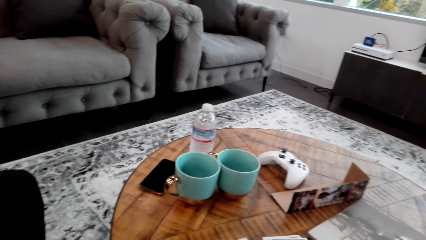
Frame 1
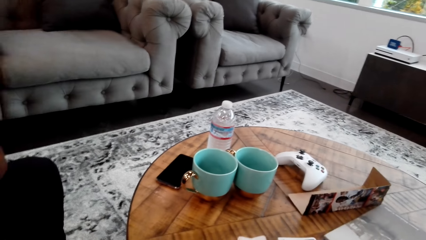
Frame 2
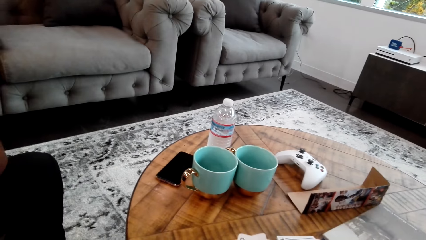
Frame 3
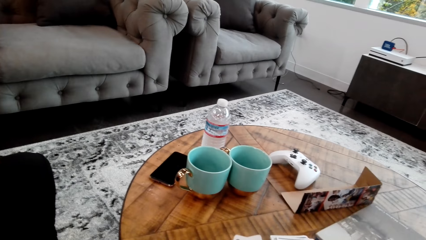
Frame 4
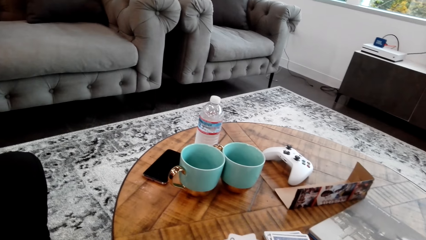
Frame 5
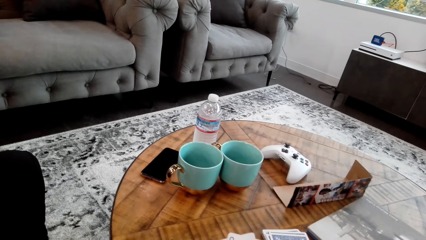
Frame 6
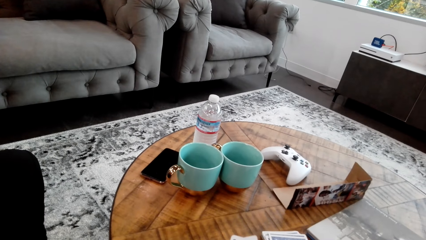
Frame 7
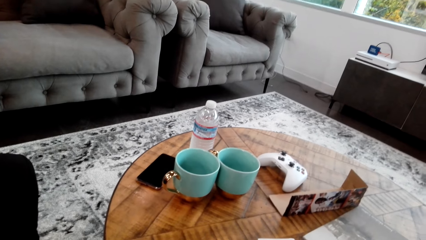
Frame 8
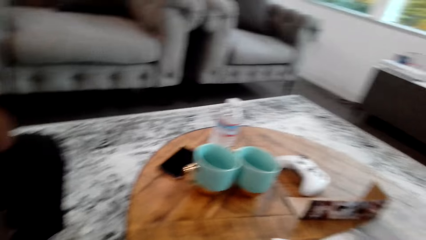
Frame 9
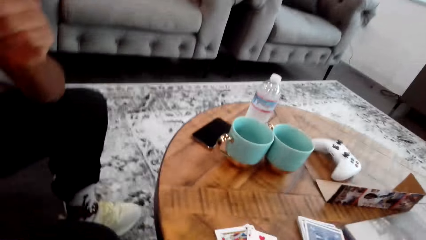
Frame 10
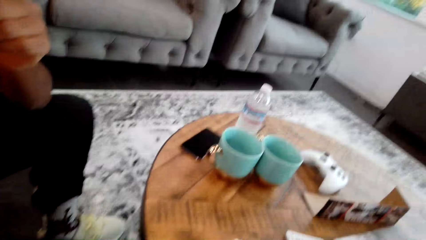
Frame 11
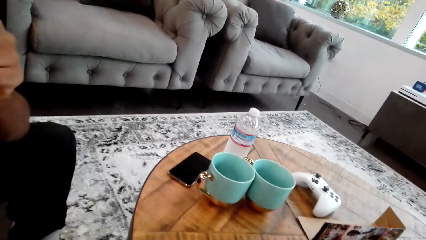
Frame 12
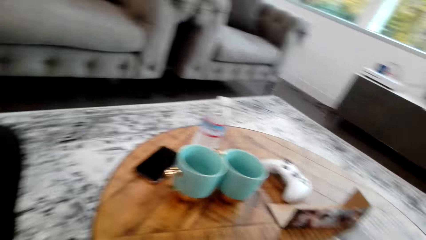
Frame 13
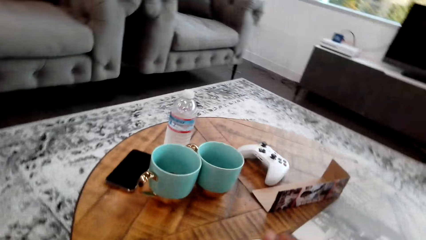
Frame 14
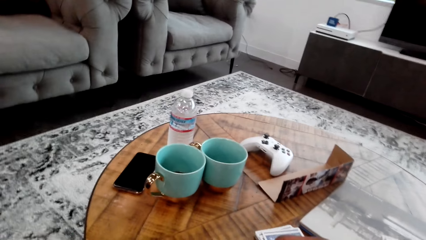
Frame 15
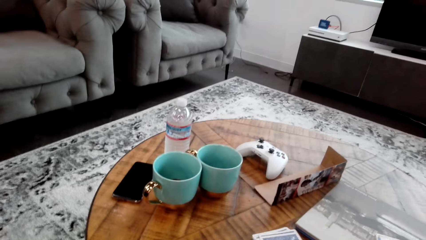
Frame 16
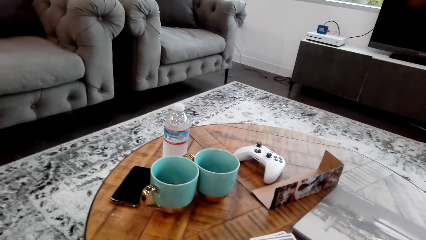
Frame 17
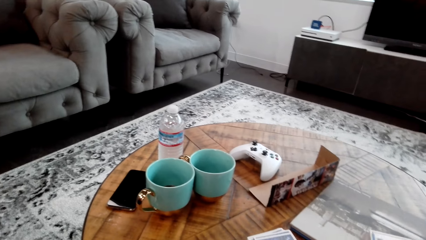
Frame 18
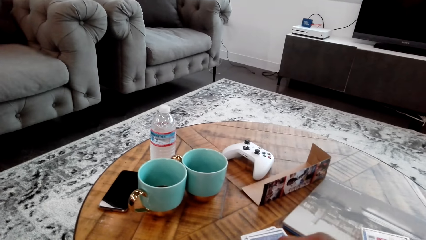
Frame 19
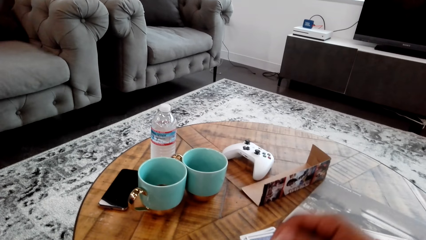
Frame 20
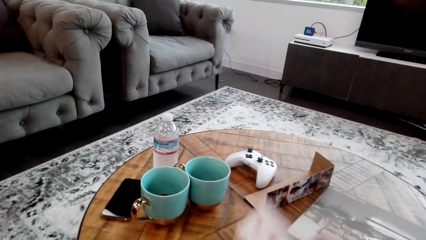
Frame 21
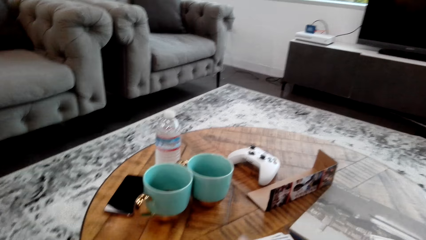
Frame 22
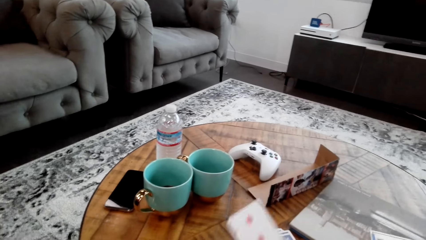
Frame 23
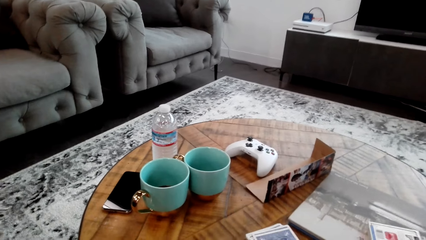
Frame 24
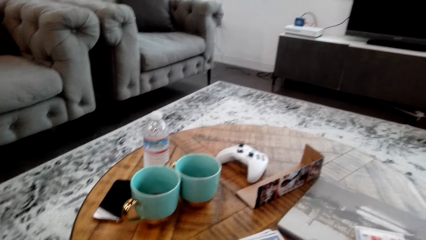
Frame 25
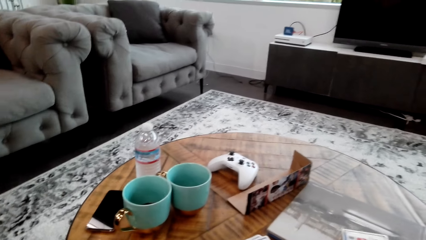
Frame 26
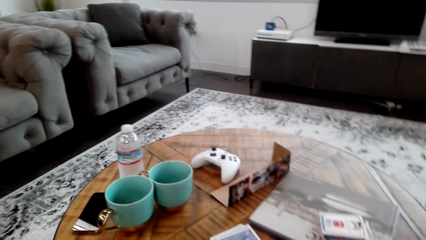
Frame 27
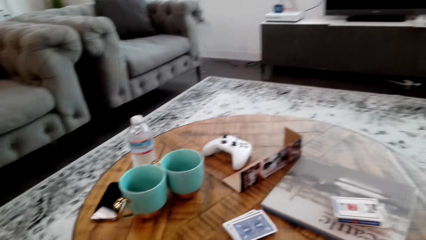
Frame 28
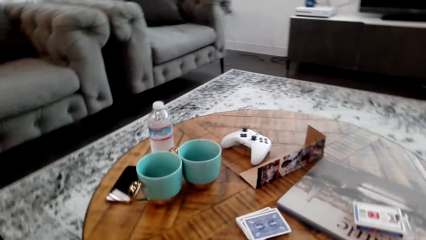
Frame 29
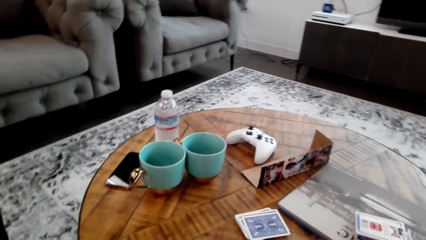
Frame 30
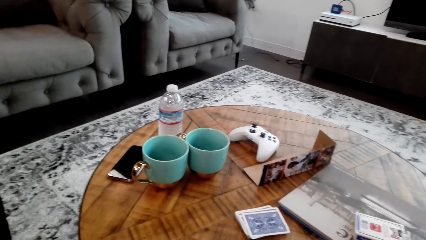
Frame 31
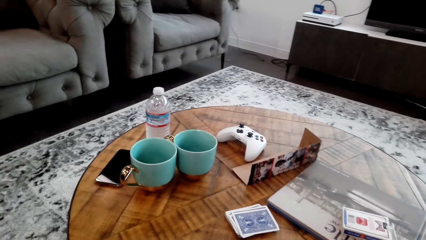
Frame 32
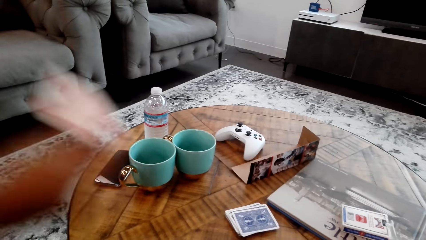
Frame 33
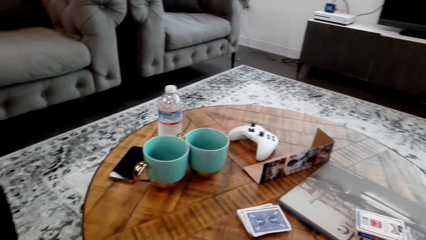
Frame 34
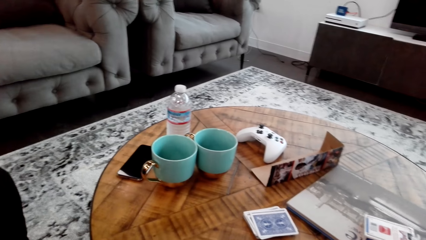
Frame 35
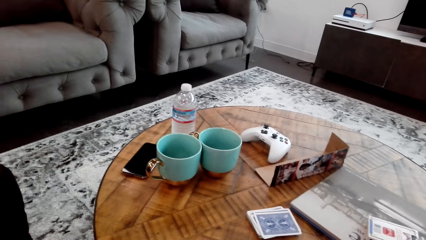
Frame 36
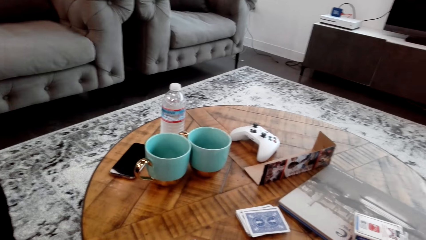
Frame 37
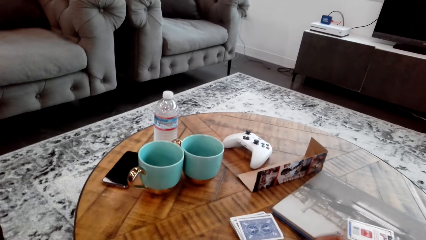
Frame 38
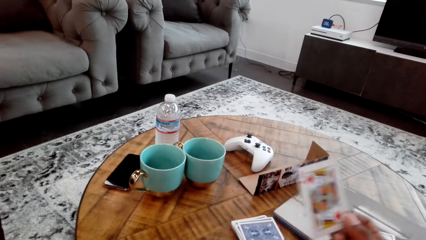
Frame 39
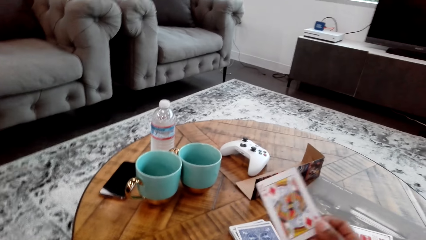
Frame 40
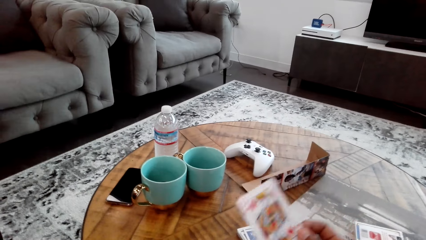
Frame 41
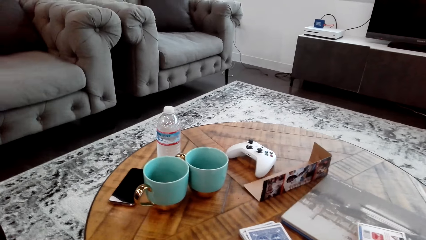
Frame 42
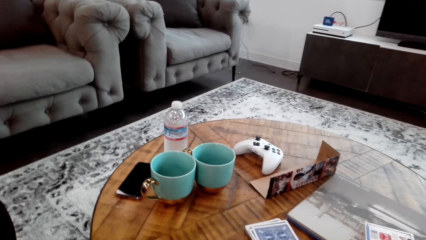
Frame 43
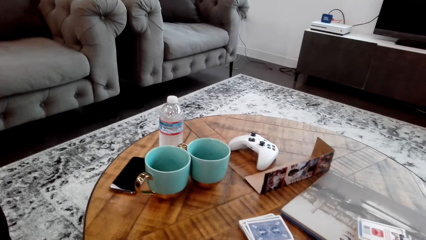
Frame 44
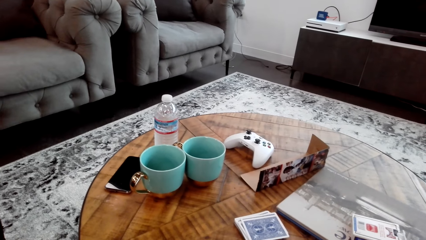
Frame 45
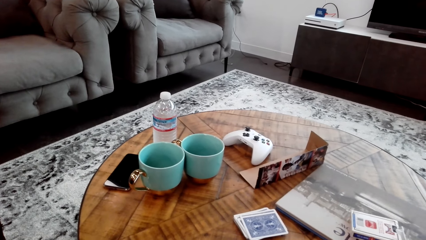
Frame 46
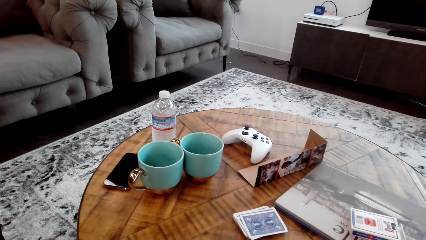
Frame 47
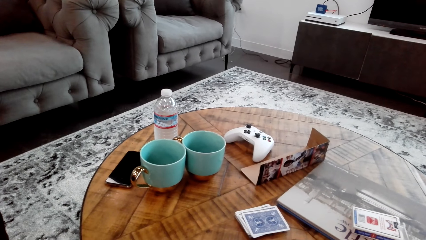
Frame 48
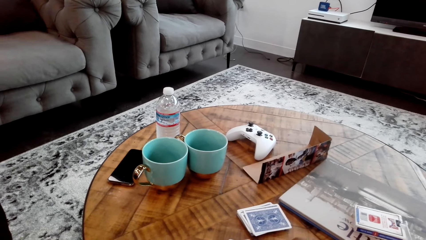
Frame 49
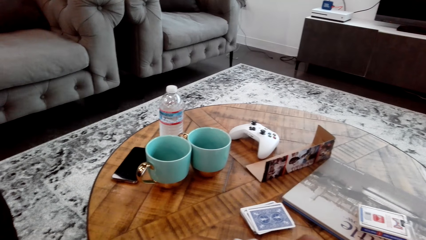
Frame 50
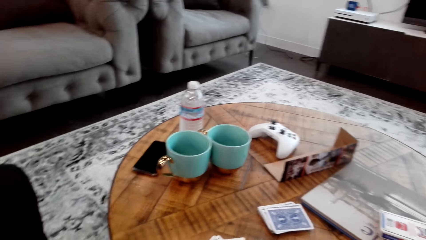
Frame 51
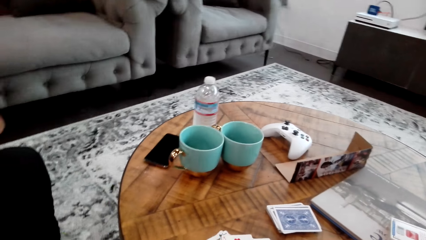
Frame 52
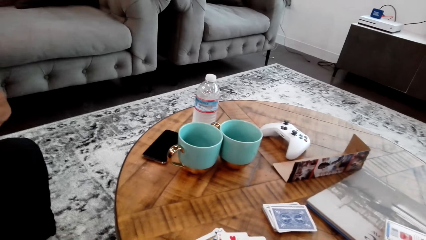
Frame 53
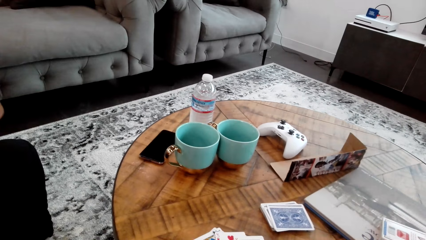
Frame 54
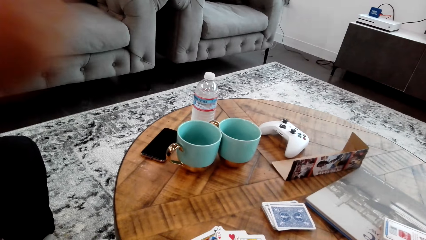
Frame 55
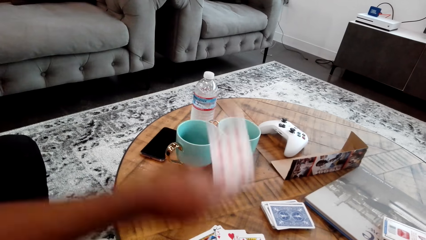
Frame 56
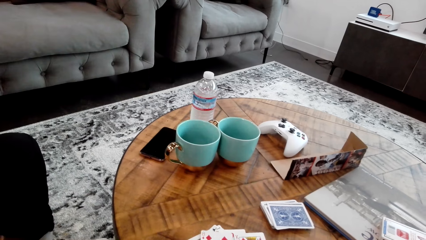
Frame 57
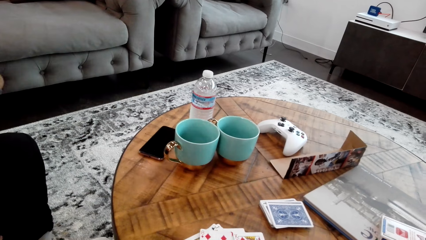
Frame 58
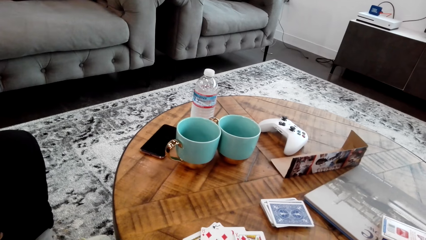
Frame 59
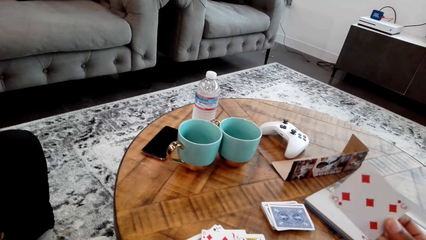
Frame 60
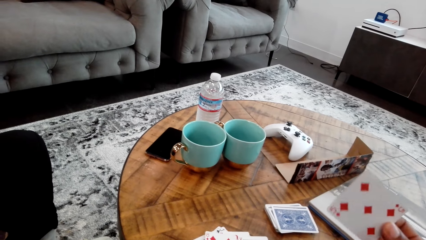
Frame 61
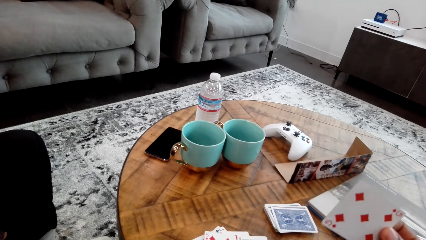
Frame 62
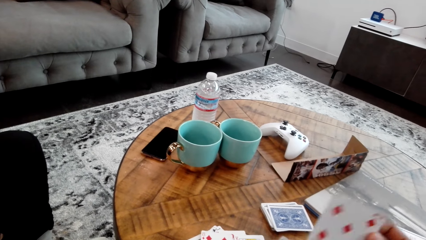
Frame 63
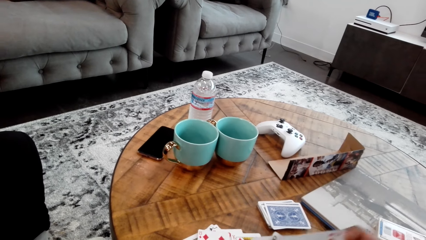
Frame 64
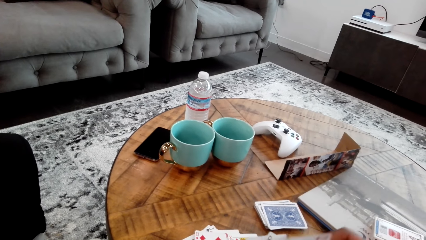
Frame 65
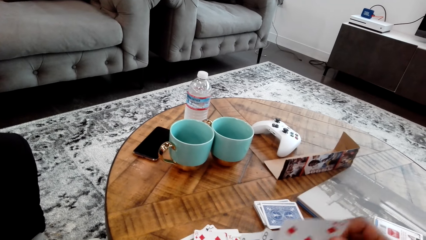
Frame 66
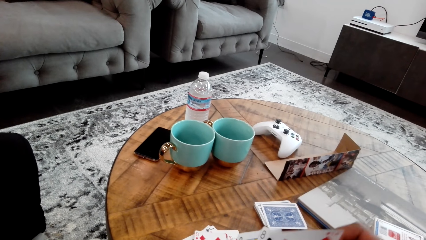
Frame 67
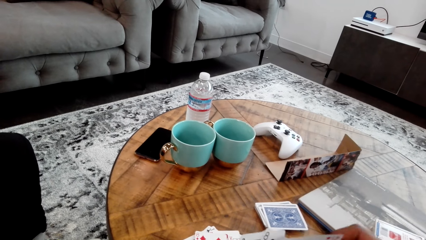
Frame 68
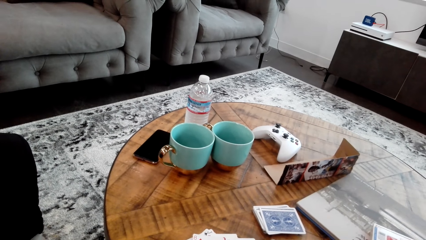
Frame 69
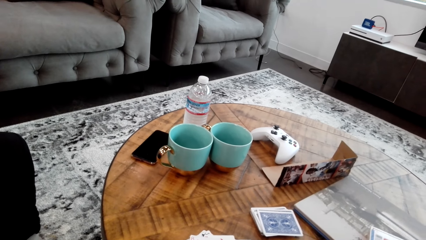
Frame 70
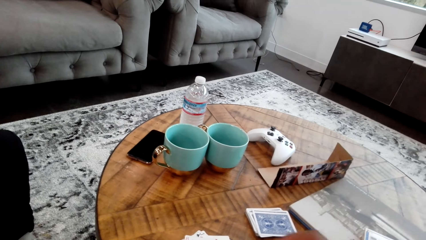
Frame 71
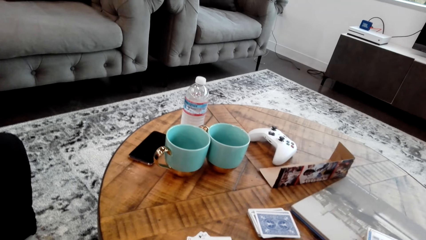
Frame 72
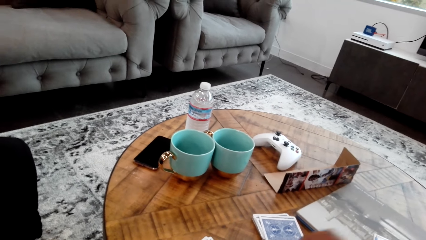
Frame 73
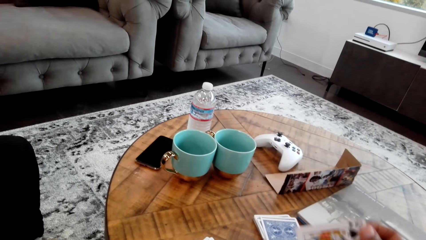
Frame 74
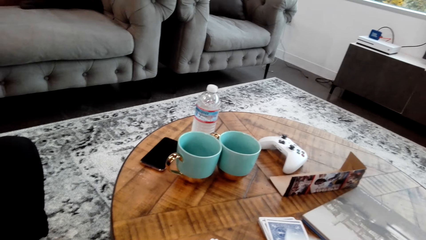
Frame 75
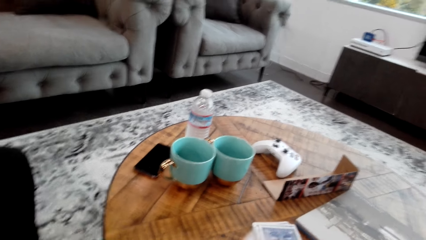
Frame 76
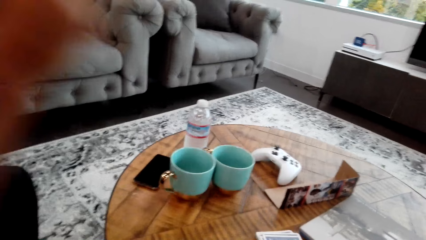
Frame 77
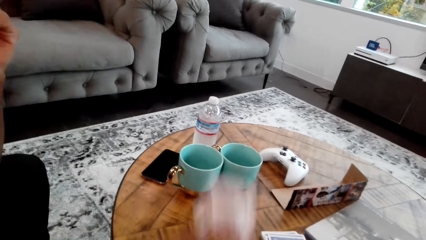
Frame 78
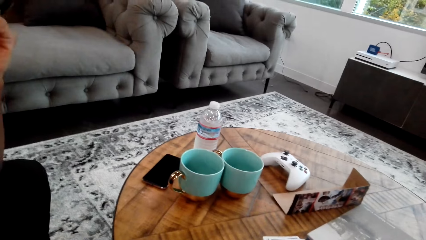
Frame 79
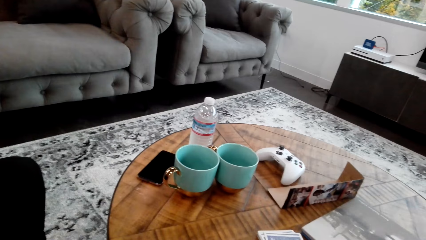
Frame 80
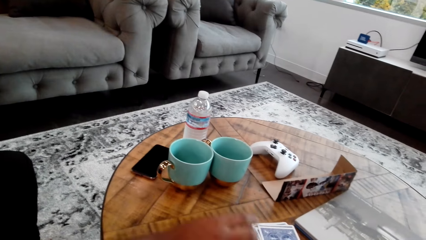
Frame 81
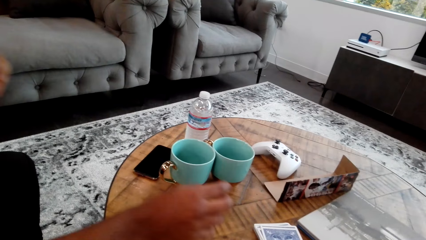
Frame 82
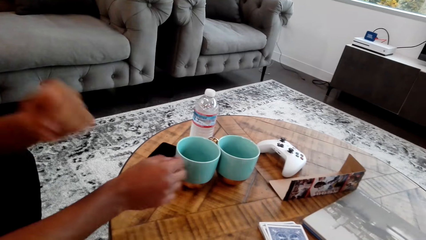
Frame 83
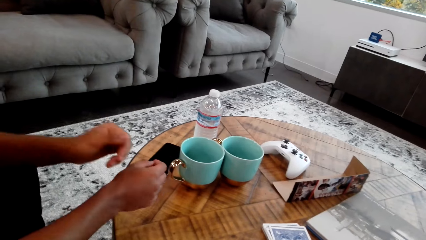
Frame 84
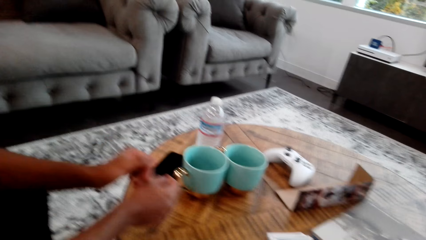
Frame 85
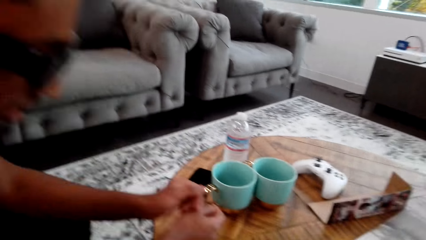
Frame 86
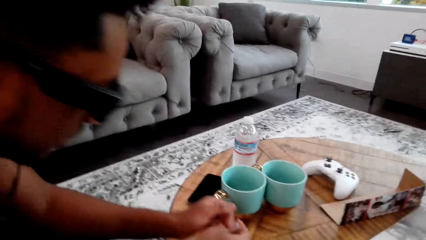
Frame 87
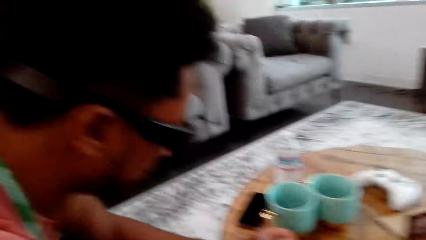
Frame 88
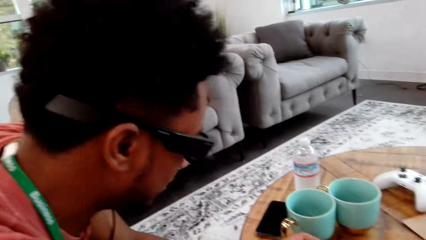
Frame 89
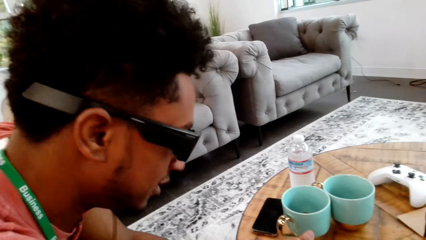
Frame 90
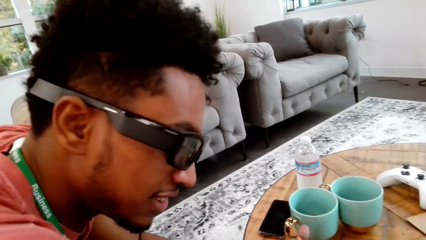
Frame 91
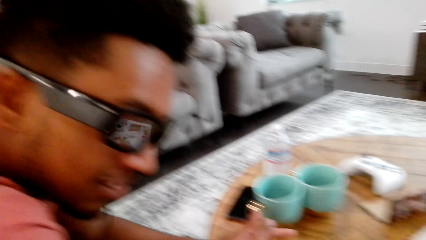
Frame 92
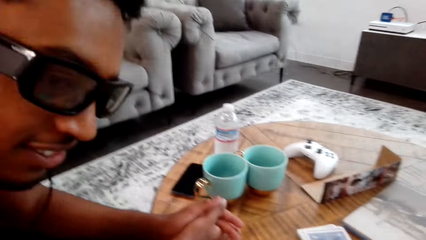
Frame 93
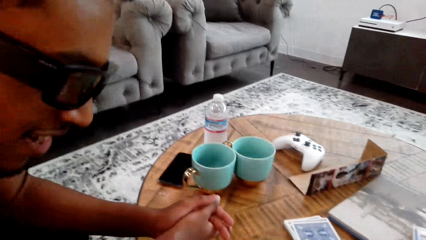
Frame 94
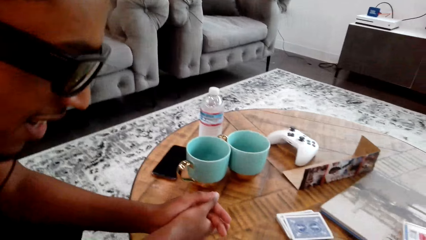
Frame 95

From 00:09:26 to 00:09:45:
The camera wearer drops a card on the table. A man drops a card on the table. The camera wearer drops a card on the table. The man drops a card on the table. The camera wearer holds a card. They interact with the man. The man drops a card on the table. The camera wearer interacts with the man. The man folds his hands together.
